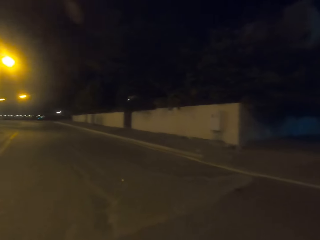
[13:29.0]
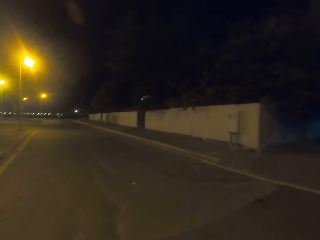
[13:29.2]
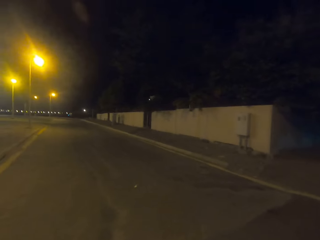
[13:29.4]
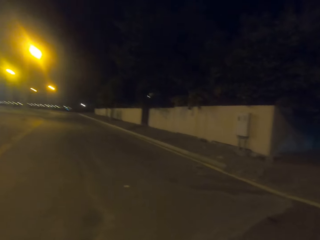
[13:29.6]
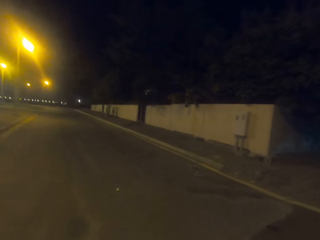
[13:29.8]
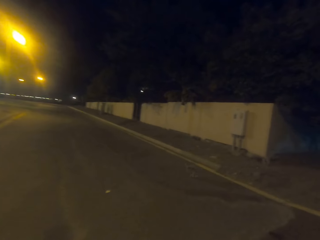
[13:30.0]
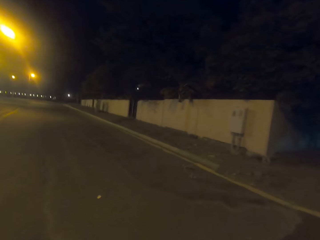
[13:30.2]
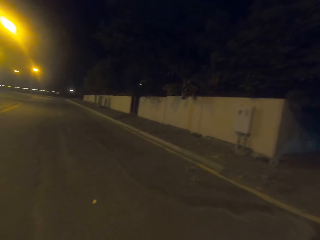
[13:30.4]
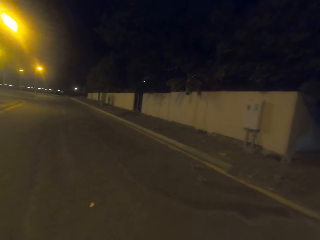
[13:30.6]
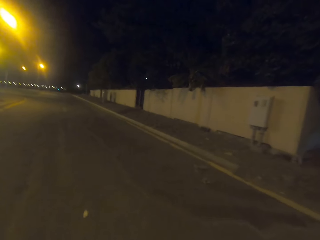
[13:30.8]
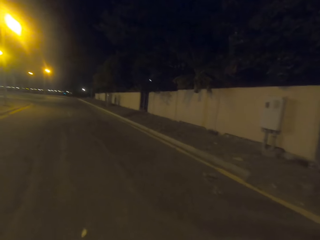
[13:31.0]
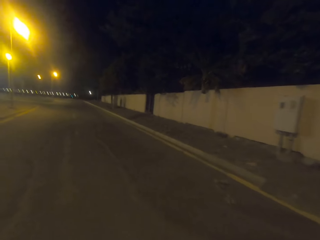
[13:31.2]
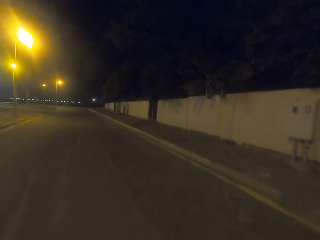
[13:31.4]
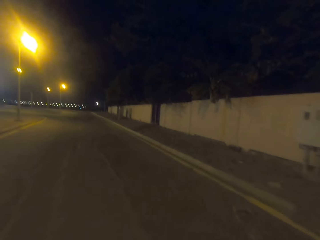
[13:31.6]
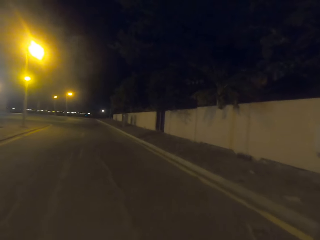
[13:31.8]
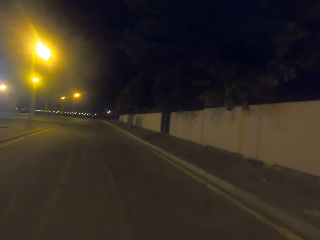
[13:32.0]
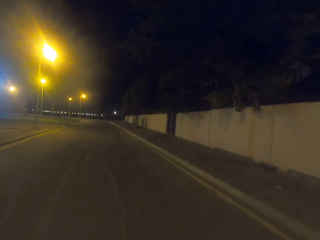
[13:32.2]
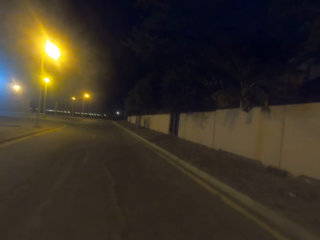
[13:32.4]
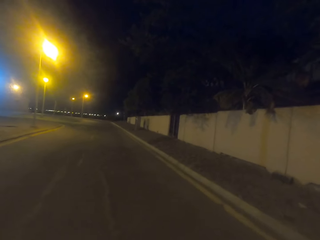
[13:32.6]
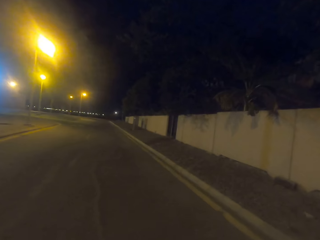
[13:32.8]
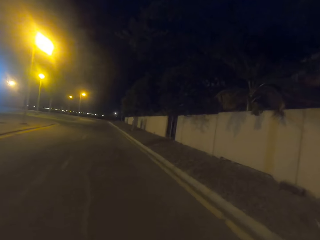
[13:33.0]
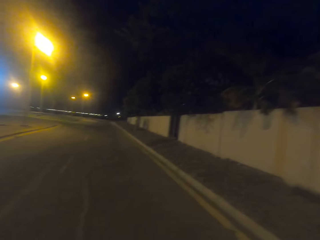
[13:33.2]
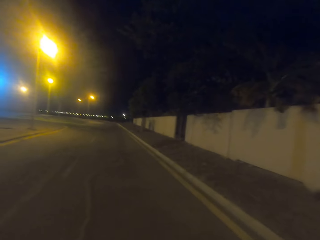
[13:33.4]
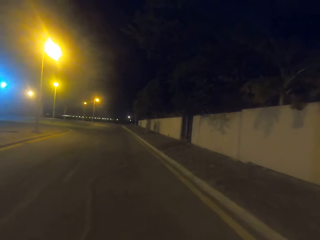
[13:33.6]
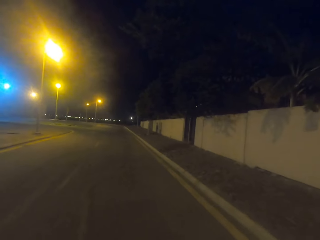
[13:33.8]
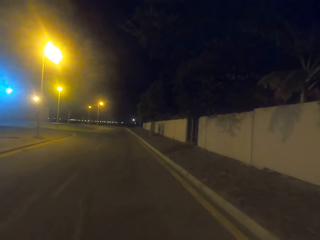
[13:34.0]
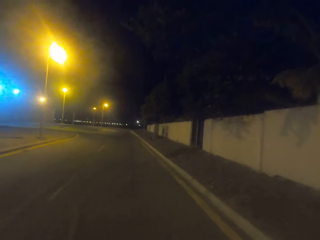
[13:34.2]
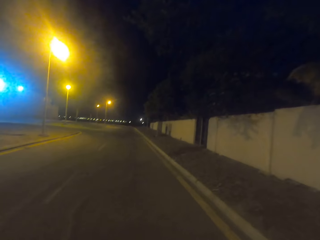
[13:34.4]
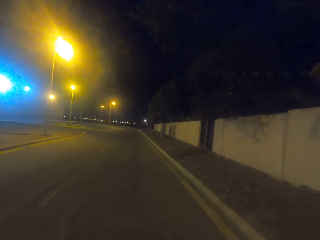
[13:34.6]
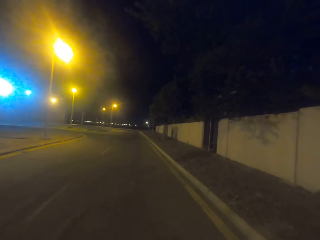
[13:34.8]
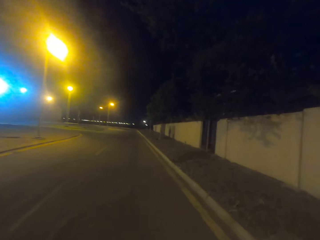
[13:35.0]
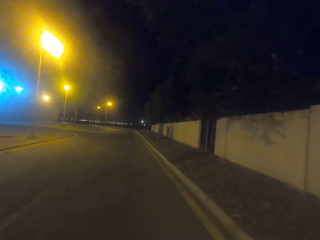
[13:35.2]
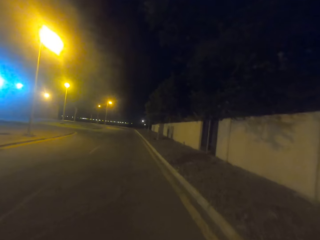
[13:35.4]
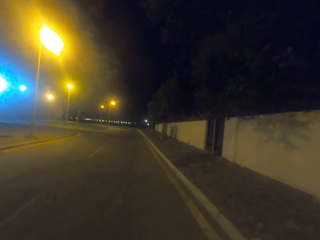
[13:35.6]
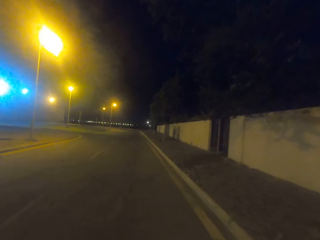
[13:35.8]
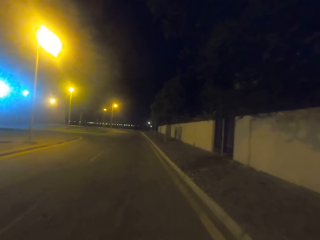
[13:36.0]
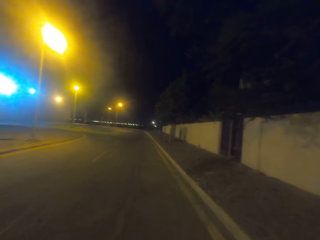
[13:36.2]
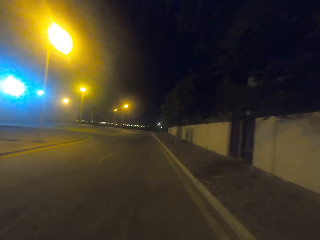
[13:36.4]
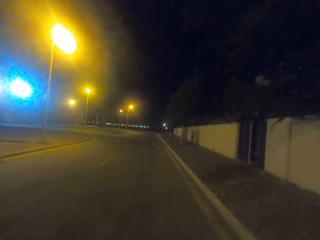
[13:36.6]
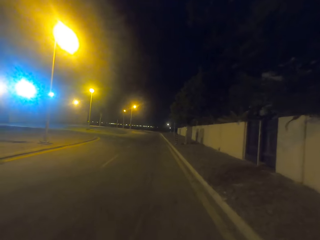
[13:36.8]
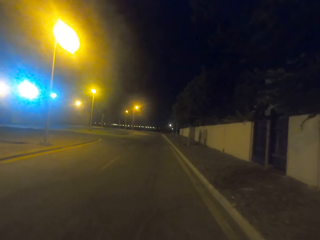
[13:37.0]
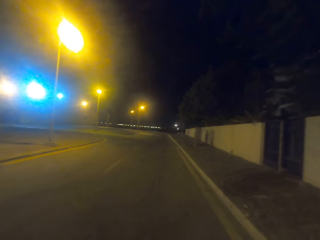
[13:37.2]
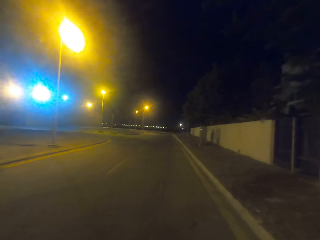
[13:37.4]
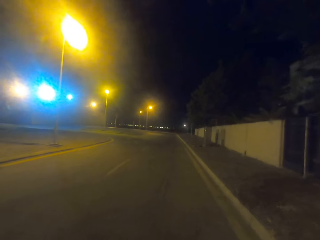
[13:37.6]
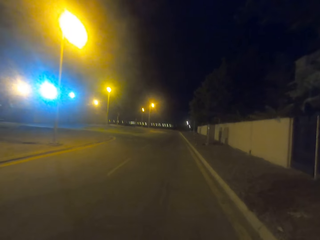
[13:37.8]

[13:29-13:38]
The camera wearer walks on the road.

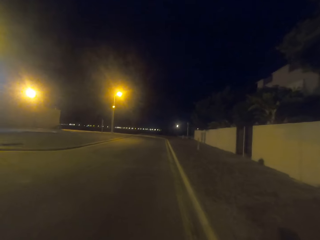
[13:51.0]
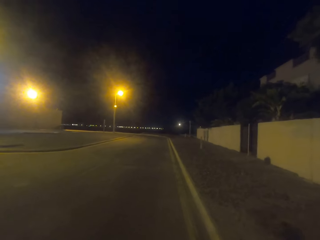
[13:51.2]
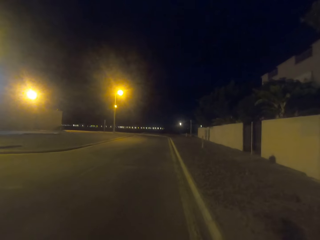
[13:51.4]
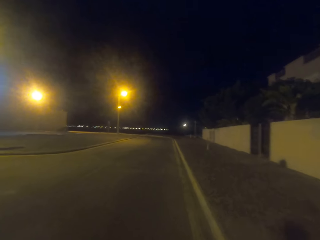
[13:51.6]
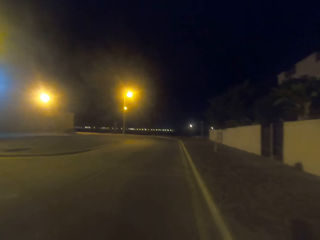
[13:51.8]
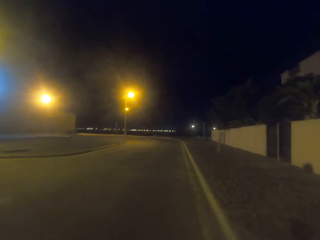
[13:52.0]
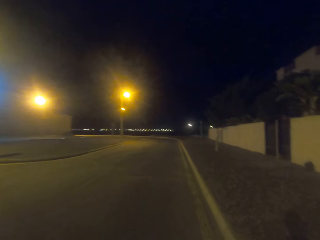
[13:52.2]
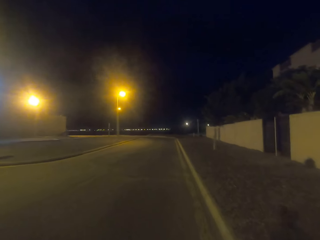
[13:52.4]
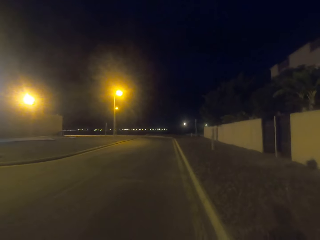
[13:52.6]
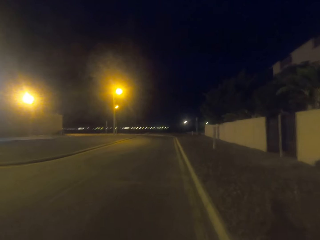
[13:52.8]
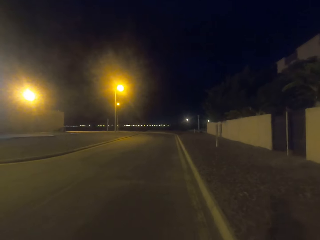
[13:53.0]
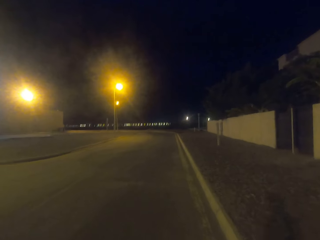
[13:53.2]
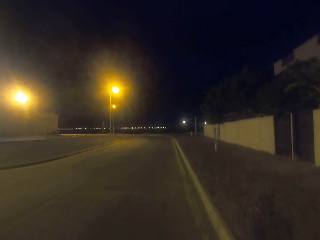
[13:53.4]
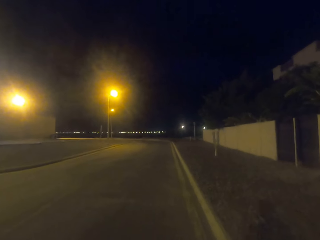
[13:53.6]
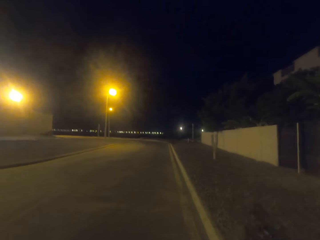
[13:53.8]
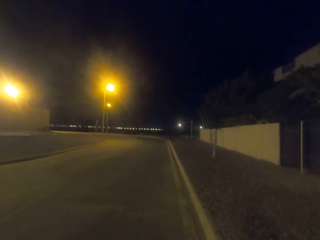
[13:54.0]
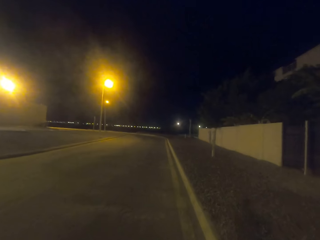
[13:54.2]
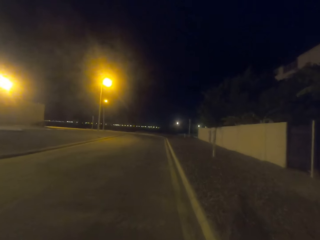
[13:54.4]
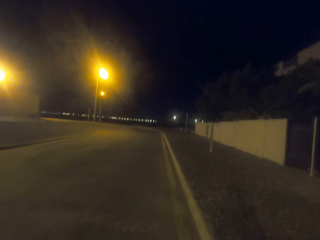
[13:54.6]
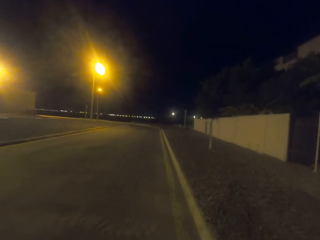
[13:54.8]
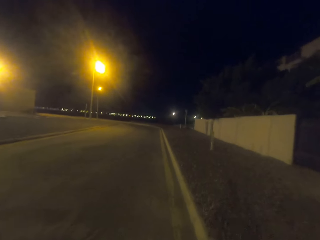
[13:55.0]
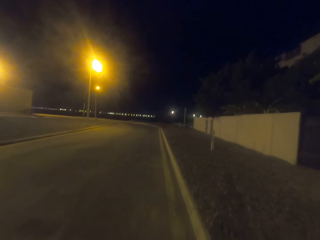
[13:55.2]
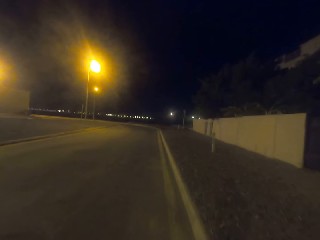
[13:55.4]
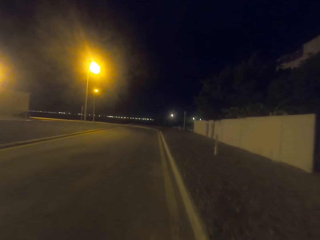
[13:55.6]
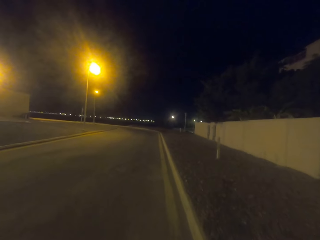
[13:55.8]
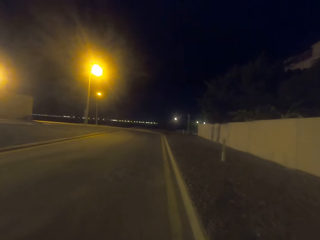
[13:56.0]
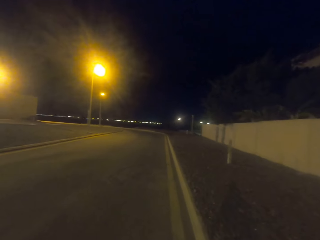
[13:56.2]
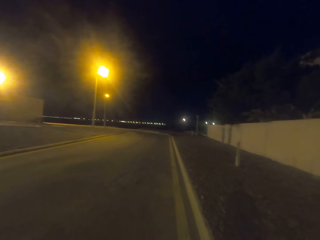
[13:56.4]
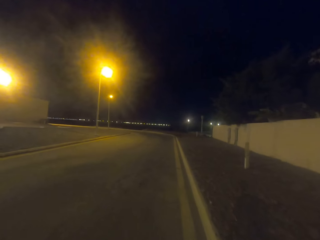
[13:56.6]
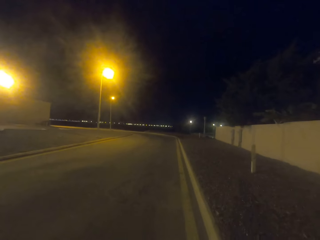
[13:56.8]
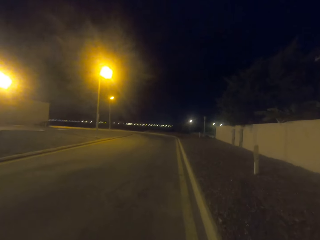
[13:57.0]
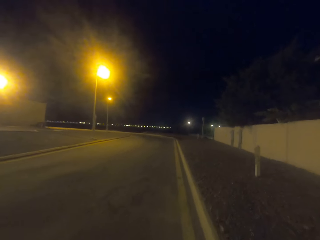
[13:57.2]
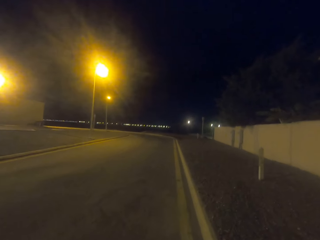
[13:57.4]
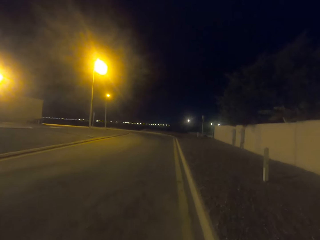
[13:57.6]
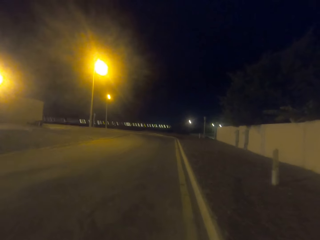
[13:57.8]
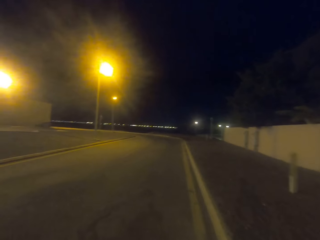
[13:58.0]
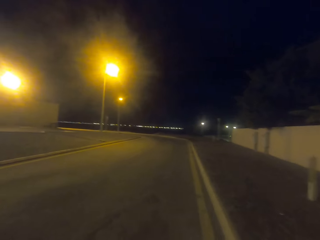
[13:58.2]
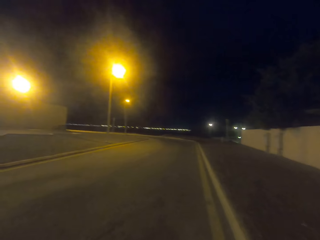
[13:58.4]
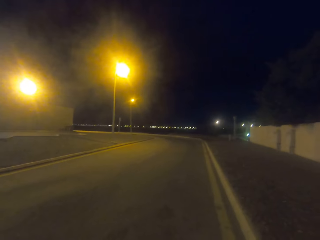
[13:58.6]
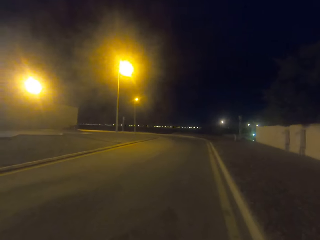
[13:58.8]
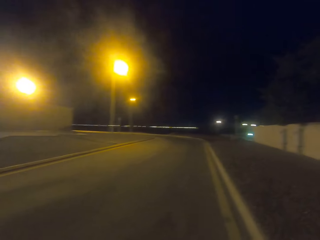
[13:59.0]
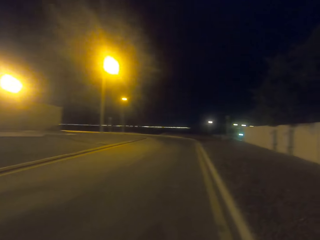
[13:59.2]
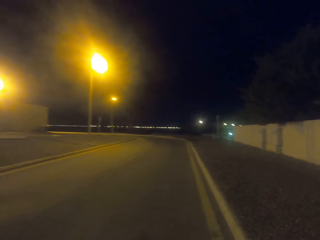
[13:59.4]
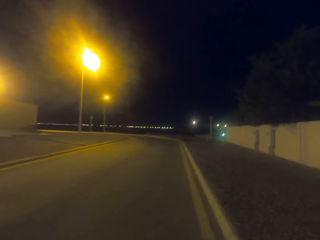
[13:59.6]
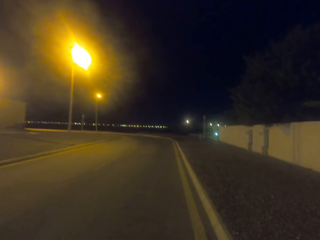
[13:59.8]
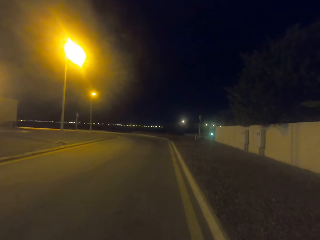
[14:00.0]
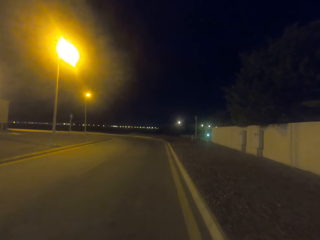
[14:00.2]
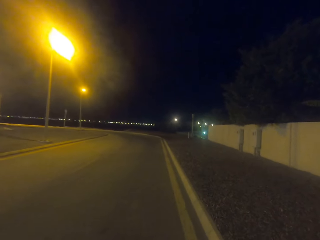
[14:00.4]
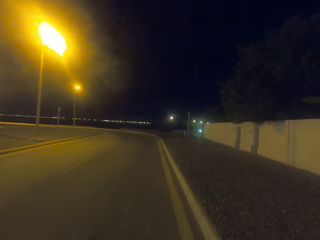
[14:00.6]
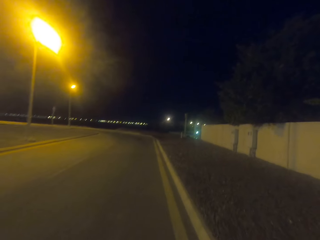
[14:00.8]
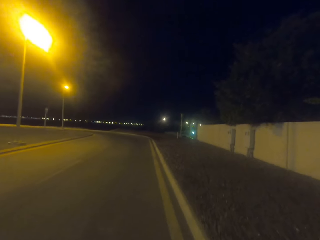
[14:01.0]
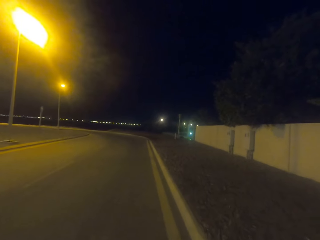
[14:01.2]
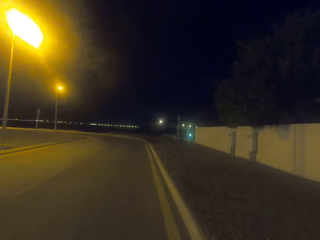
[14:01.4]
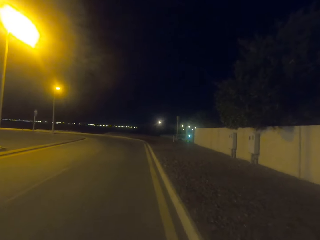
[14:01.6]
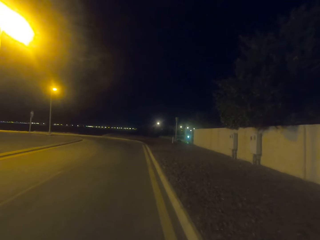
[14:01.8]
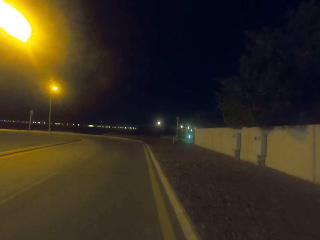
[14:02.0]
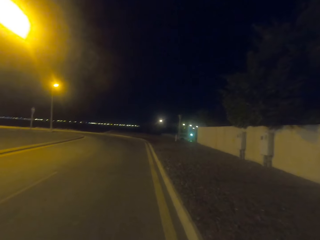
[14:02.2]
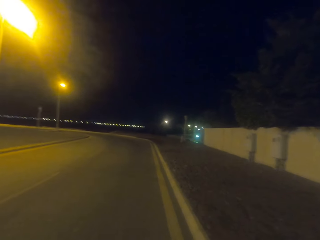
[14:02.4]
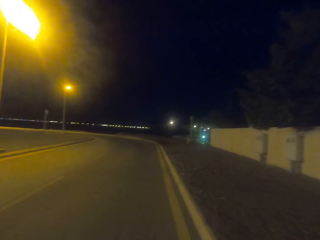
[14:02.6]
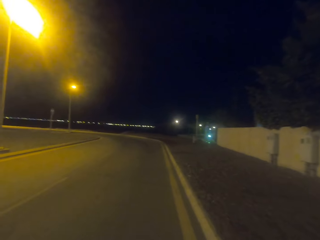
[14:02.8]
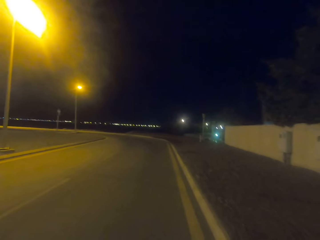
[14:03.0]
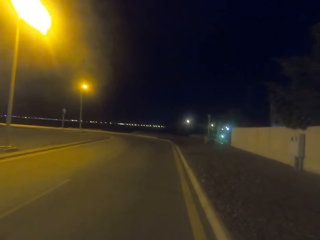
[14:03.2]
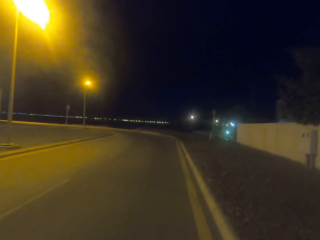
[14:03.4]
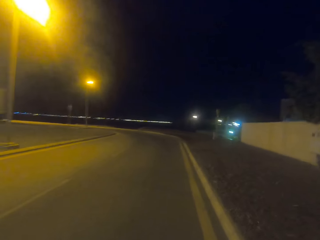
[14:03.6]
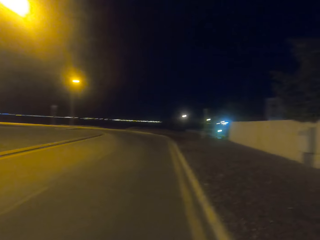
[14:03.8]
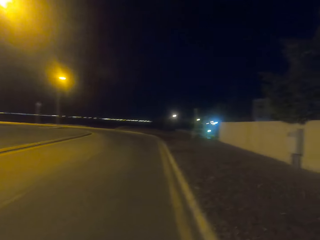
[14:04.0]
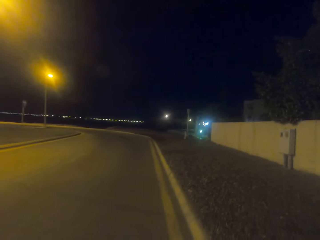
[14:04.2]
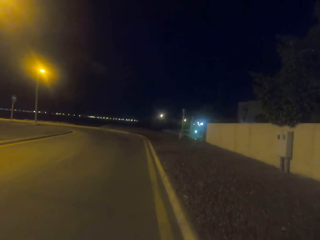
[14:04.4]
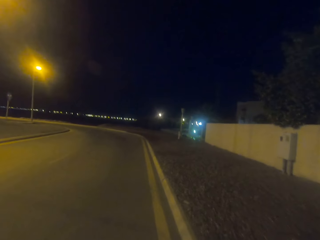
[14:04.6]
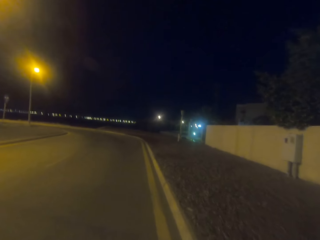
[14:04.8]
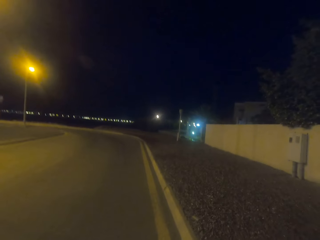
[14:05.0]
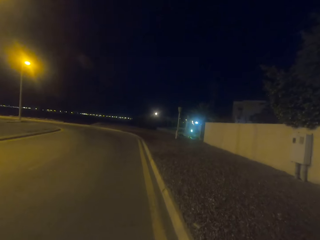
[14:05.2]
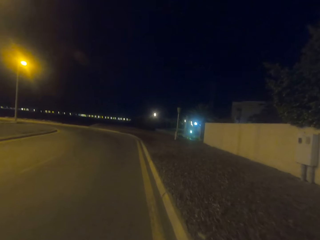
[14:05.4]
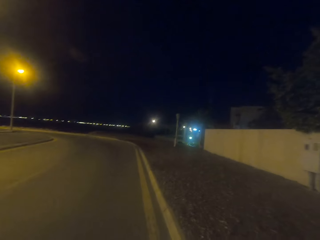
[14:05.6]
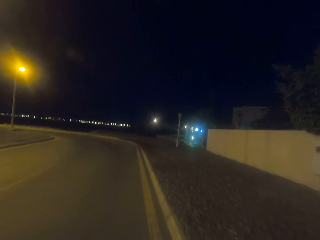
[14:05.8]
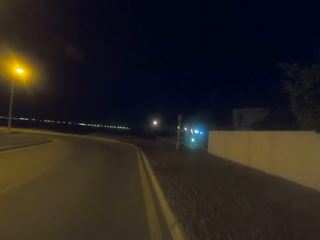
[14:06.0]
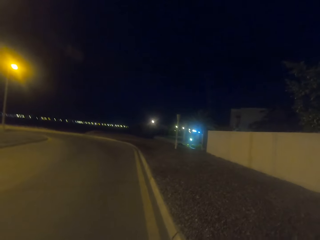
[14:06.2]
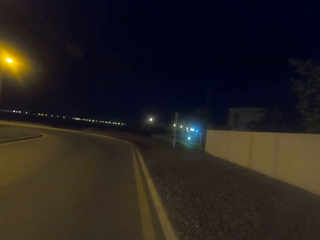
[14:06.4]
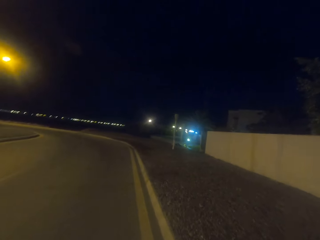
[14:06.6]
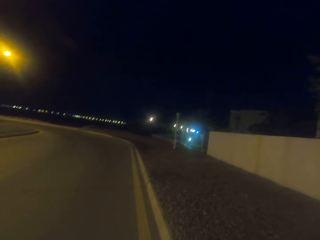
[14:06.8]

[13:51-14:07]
The camera wearer walks on the road. They look at the street lights.
